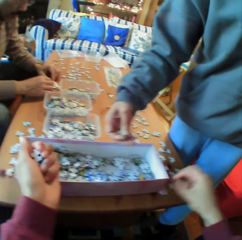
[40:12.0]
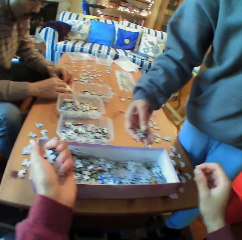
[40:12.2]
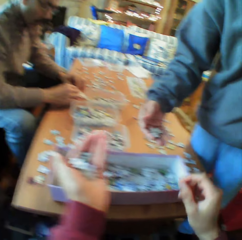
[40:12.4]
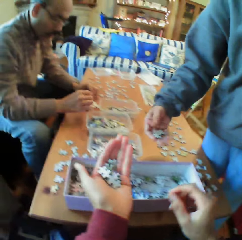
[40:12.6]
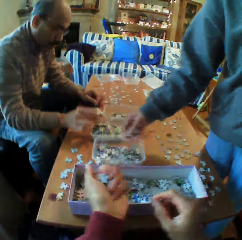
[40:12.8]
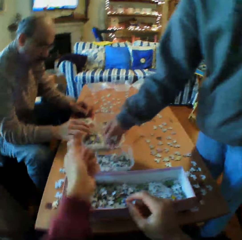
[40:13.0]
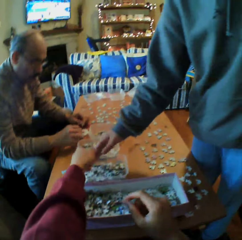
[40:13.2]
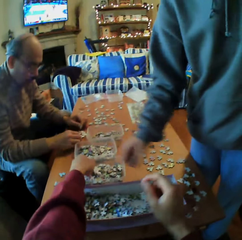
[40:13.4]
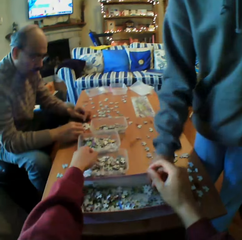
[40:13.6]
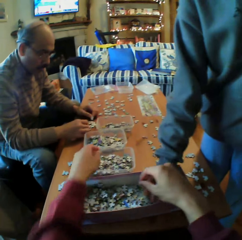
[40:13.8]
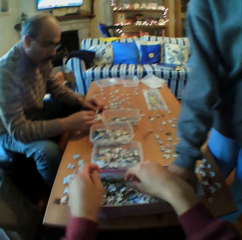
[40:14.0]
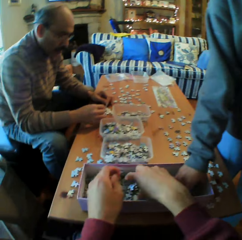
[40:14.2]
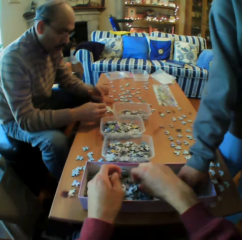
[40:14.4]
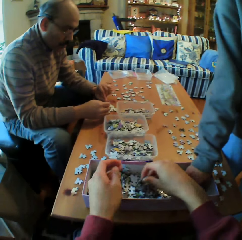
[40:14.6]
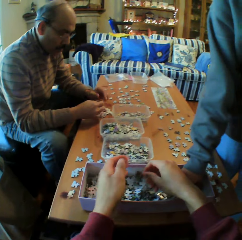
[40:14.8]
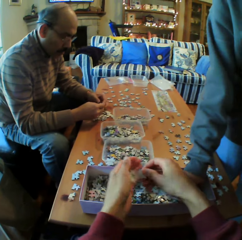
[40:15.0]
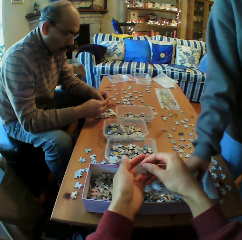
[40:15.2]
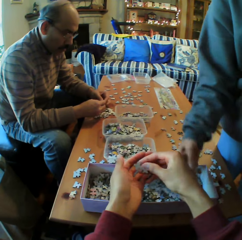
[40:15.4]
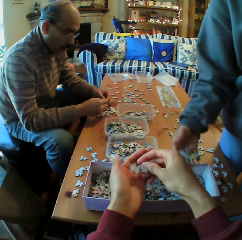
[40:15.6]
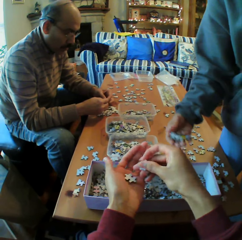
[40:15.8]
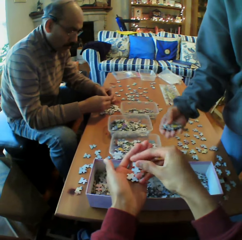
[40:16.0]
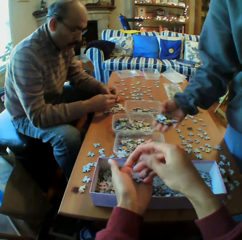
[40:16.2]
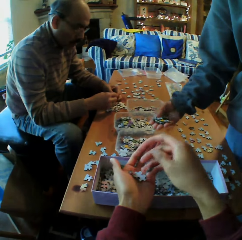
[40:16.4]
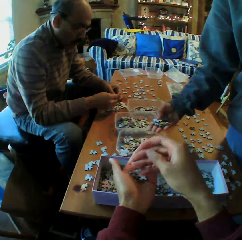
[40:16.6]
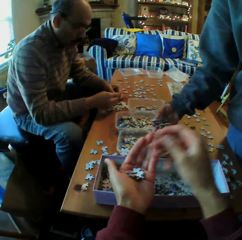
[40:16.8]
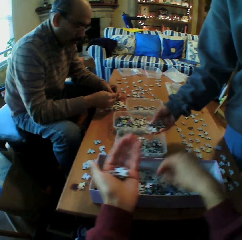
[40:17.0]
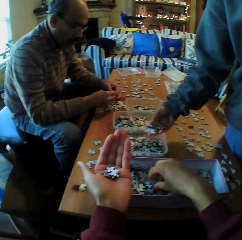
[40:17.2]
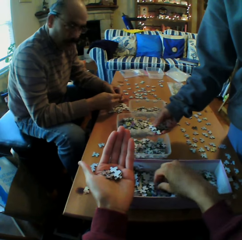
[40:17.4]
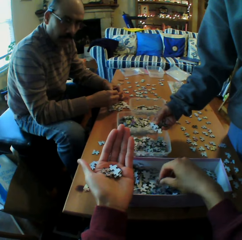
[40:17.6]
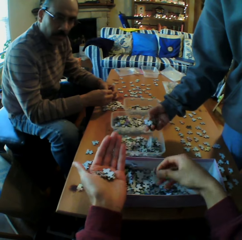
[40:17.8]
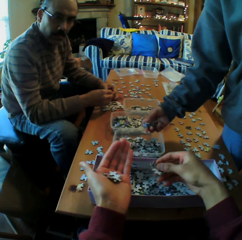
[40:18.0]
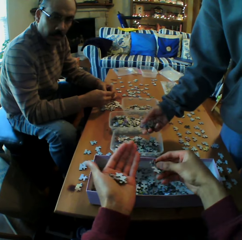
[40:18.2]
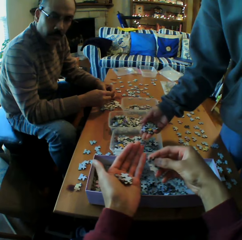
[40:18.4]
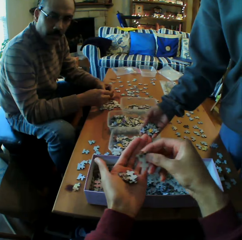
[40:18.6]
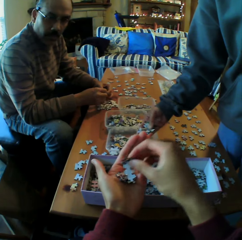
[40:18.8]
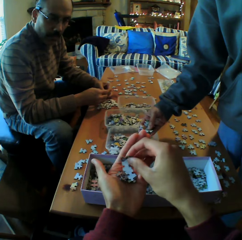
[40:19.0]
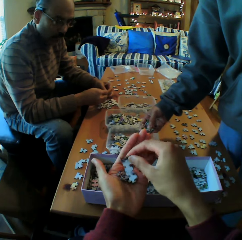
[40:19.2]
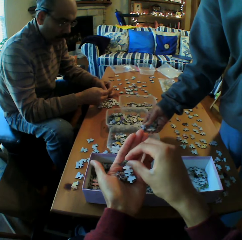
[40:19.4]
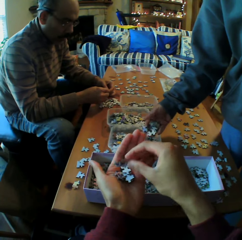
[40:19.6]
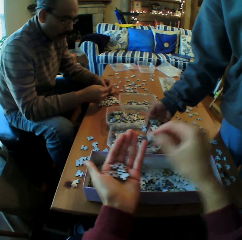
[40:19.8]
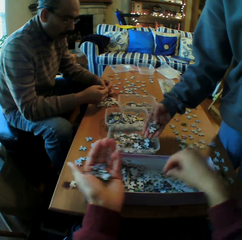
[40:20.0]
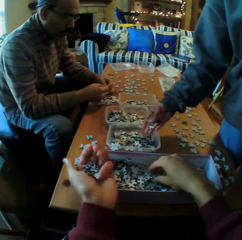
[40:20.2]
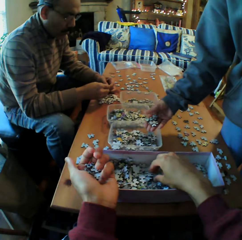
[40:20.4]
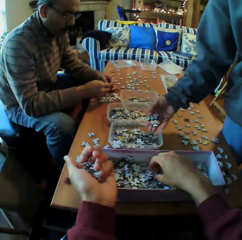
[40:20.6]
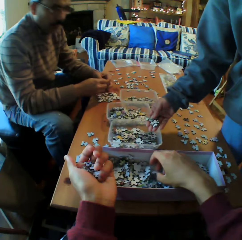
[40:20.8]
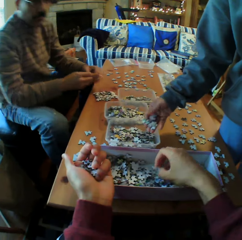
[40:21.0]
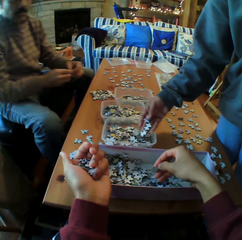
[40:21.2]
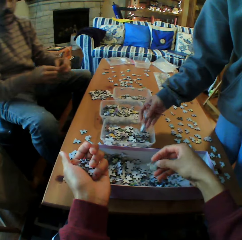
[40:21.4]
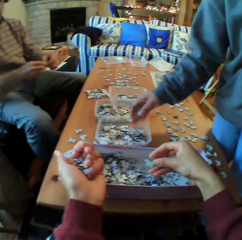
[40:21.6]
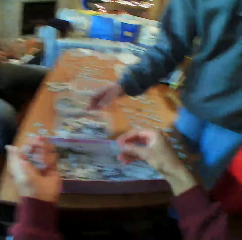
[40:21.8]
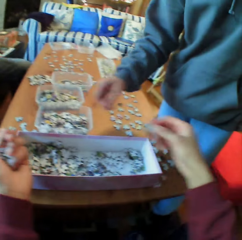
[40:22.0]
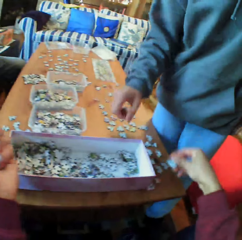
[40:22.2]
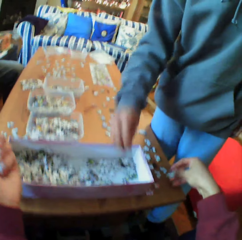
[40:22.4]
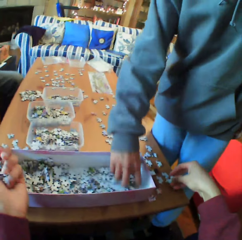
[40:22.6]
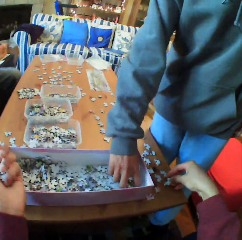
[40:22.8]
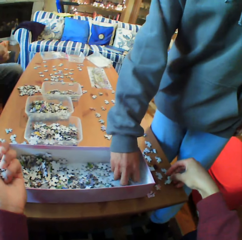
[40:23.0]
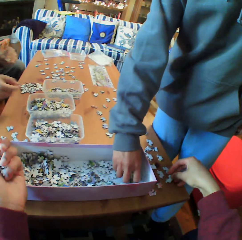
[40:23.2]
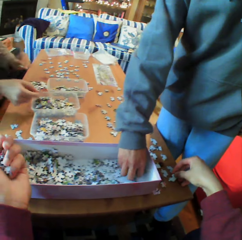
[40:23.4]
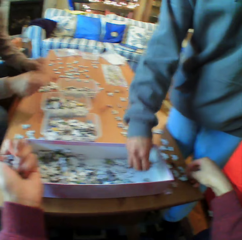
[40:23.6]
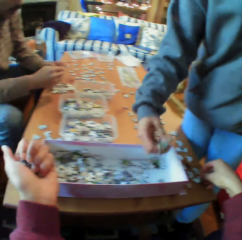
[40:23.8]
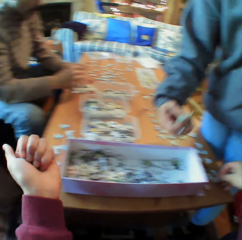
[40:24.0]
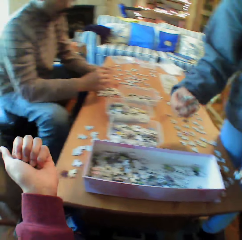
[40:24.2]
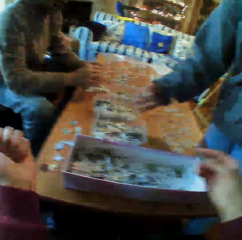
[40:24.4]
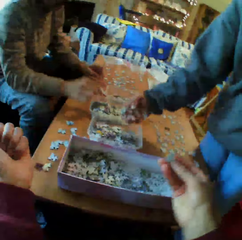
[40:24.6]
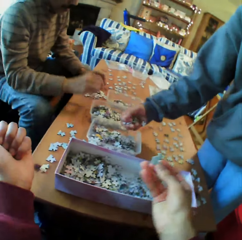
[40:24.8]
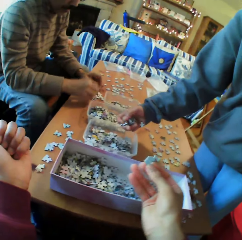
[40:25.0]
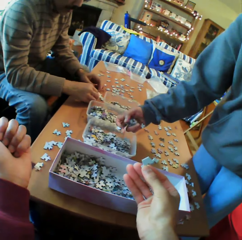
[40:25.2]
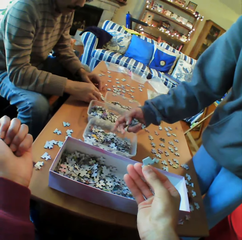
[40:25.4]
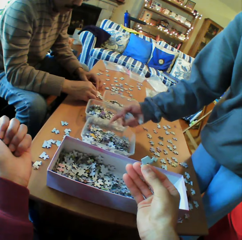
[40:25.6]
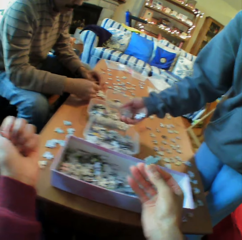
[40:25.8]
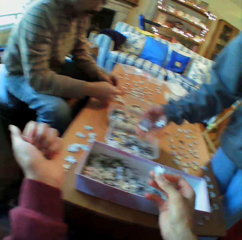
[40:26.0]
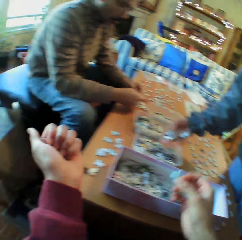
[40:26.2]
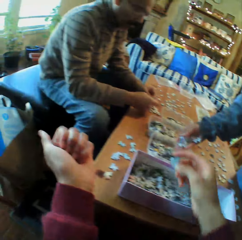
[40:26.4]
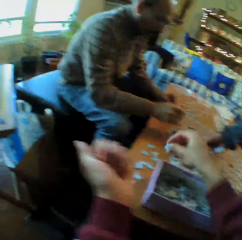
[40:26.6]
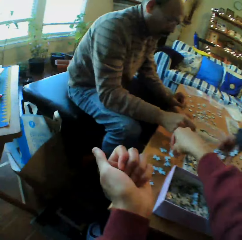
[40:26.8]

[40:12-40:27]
The camera wearer puts the piece of paper on the table. He puts the papers in the dish. A woman picks the papers from the box. The woman puts the pieces of paper in the dish. The camera wearer picks up the papers from the box. He puts the papers on his hands. He puts the pieces of paper on the table. The woman picks the papers from the box. The camera wearer puts the papers in the dish.

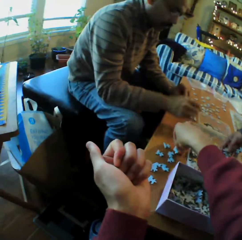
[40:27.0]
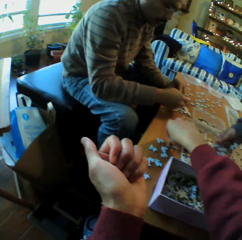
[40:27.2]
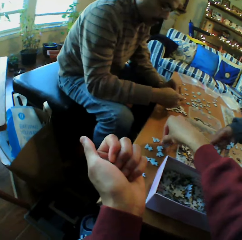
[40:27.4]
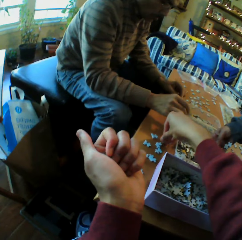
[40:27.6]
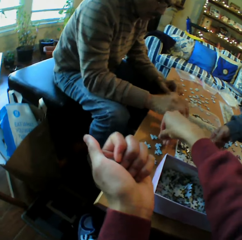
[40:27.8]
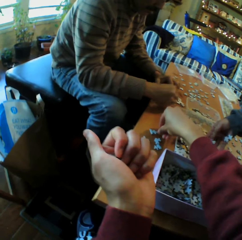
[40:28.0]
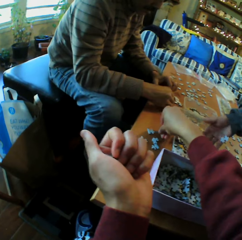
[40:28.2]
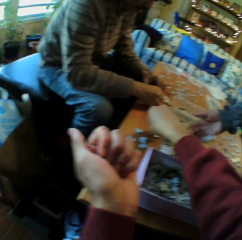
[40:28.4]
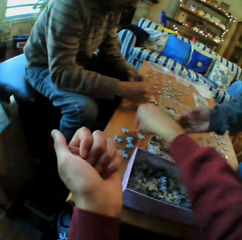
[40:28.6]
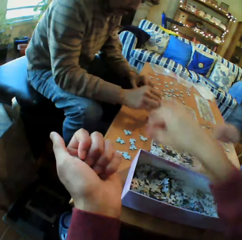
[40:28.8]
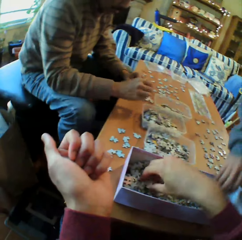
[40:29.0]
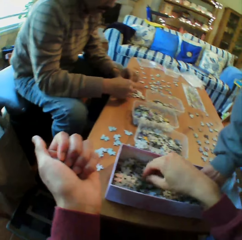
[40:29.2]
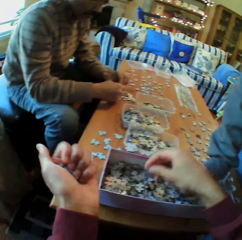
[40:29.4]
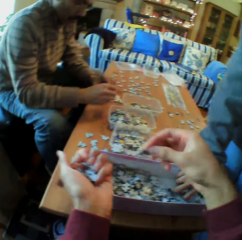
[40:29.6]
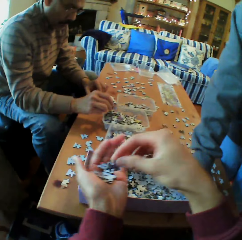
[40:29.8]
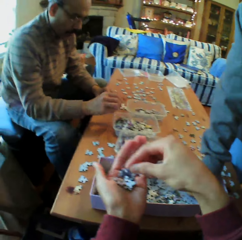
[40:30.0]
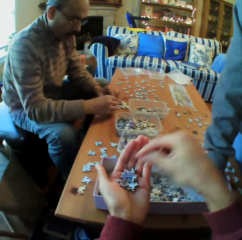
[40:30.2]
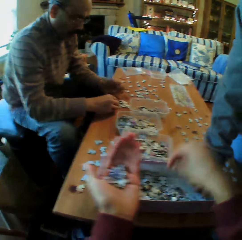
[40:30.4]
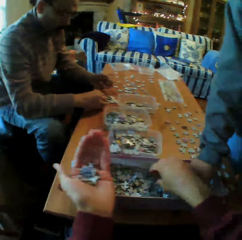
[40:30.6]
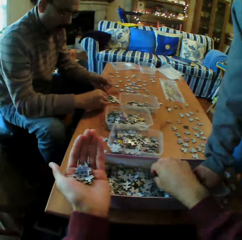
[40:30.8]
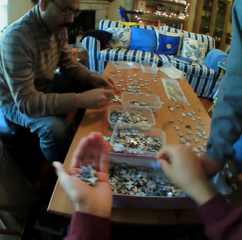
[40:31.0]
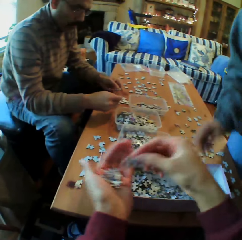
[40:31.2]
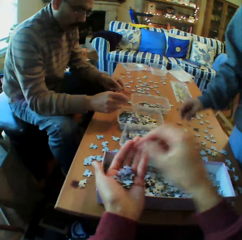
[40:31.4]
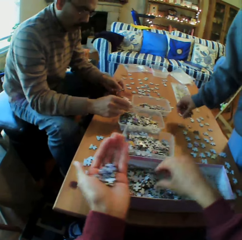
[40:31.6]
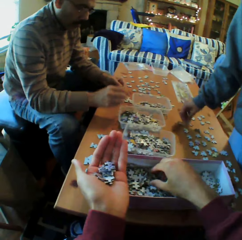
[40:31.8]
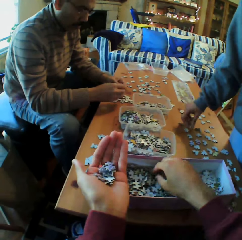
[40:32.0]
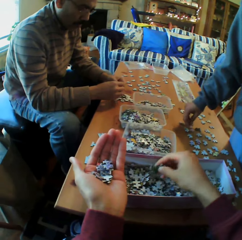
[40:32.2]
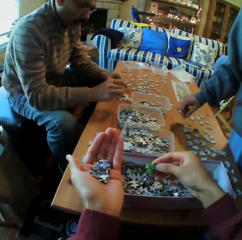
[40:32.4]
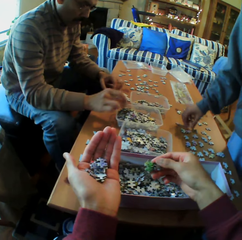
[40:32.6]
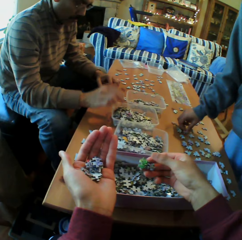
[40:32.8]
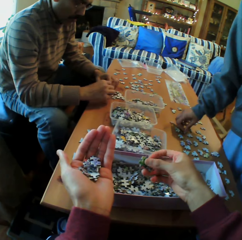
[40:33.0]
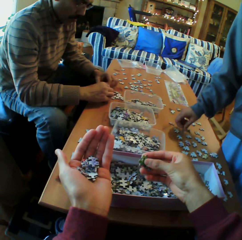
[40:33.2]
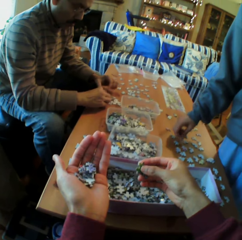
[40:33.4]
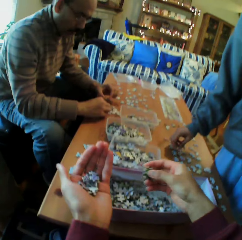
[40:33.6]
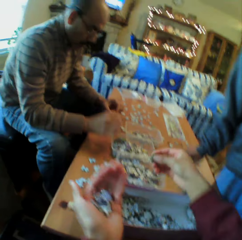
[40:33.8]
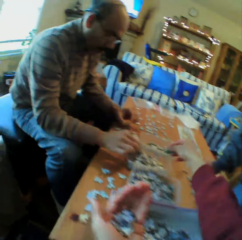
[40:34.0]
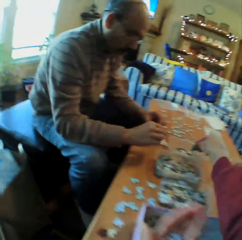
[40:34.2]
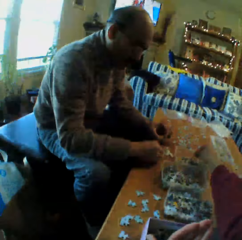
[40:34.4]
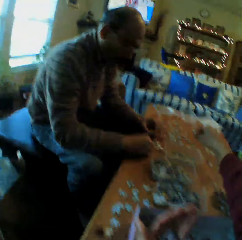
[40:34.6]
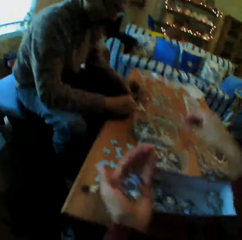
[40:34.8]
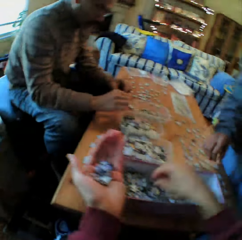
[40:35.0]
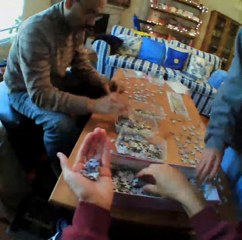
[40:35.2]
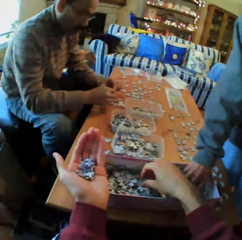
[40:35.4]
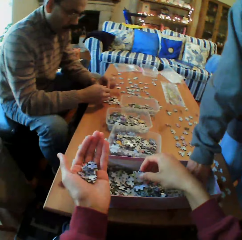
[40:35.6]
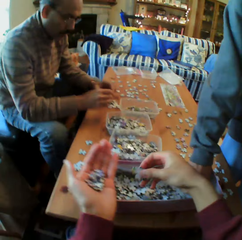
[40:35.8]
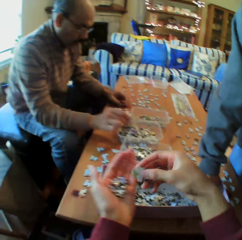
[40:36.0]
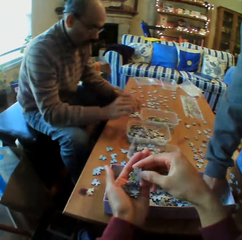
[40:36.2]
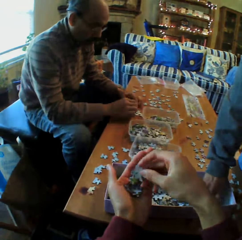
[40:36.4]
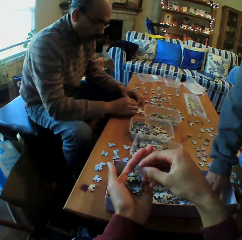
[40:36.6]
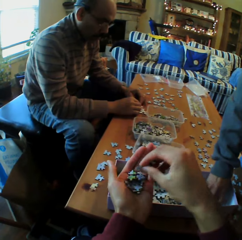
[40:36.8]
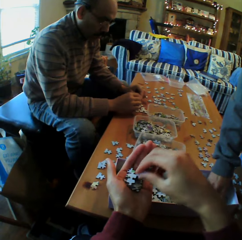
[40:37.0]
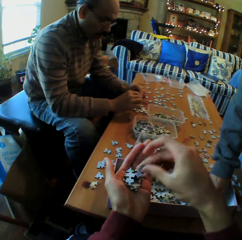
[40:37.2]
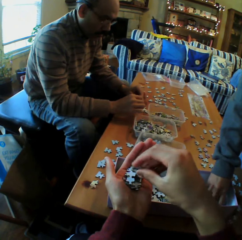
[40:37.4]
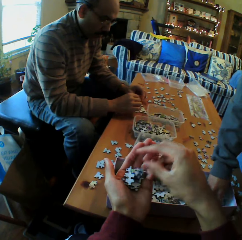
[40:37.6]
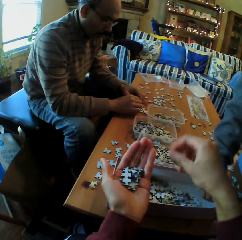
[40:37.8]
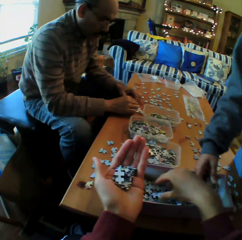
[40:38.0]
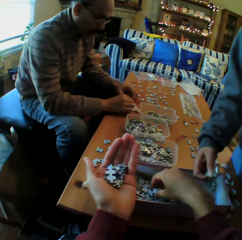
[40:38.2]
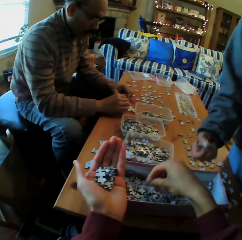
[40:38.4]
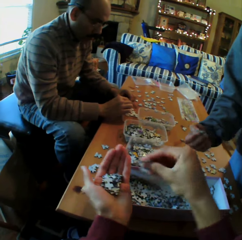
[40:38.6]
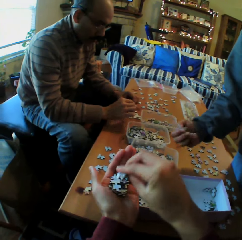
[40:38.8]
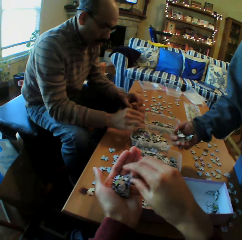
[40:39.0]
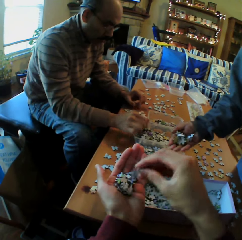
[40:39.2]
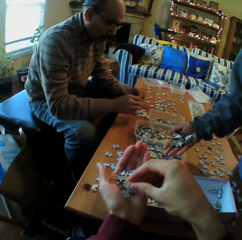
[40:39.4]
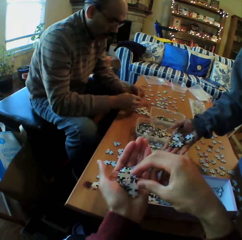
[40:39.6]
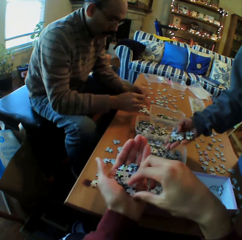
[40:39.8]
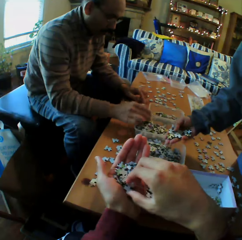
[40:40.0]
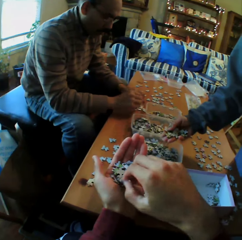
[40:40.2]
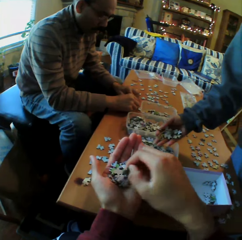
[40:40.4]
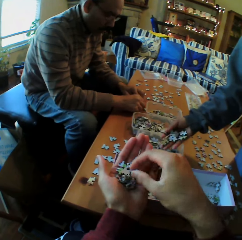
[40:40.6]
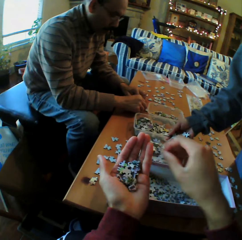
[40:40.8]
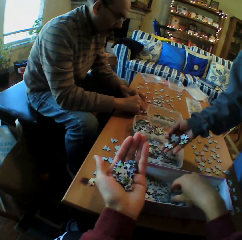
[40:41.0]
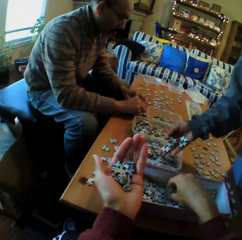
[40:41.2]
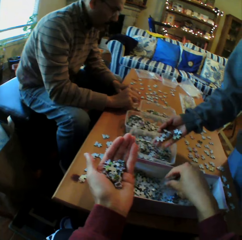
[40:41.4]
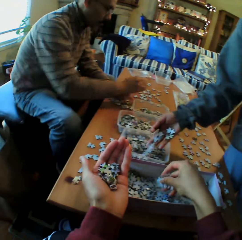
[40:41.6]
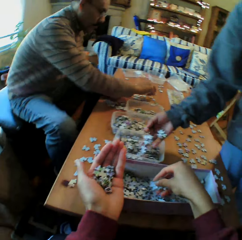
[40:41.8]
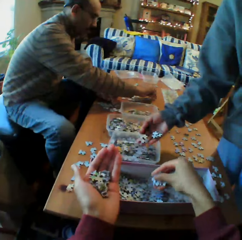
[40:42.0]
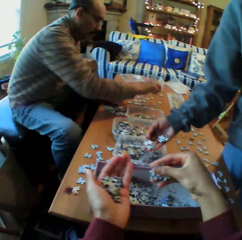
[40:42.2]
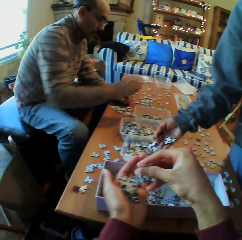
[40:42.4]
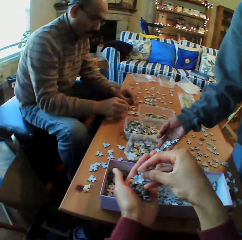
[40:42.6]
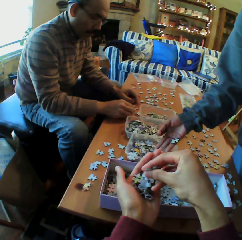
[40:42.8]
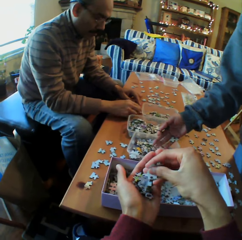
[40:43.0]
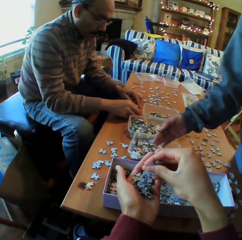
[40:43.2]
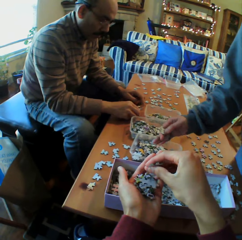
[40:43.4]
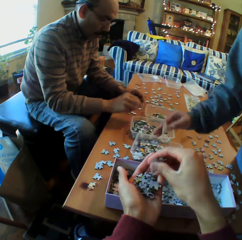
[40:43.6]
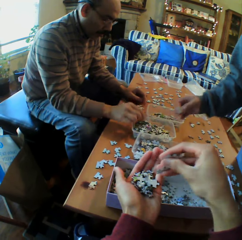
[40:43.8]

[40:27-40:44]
The camera wearer puts the pieces of paper on the table. He picks up the papers from the box. He puts the papers on his hands. He looks at the paper on his hands. He puts the paper in the dish. He picks up the papers from the box. A woman picks the papers from the box. A man arranges the papers on the table. The camera wearer puts the papers in the dish. He picks up the papers from the box. The woman drops the papers in the dish.
